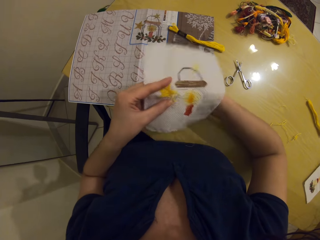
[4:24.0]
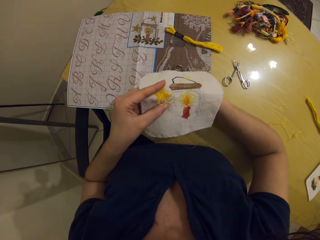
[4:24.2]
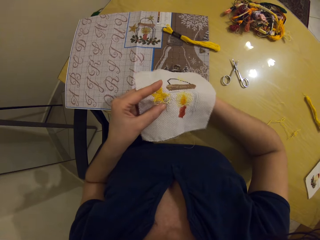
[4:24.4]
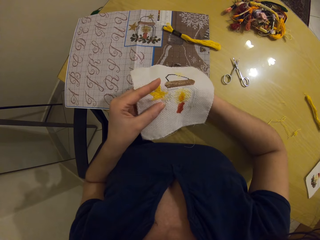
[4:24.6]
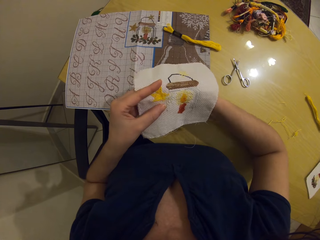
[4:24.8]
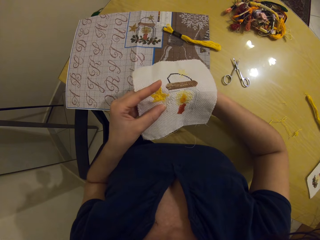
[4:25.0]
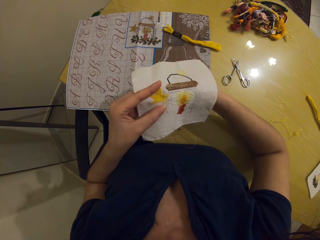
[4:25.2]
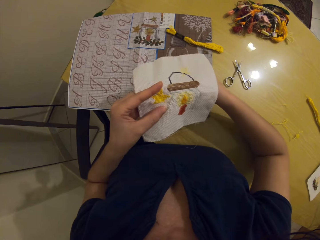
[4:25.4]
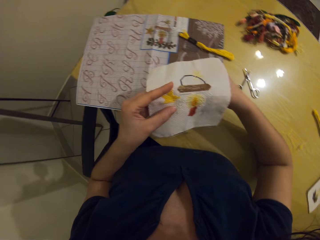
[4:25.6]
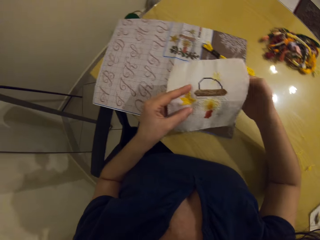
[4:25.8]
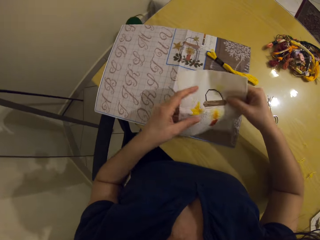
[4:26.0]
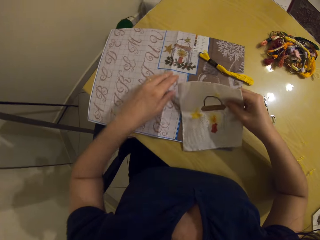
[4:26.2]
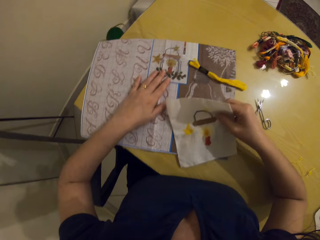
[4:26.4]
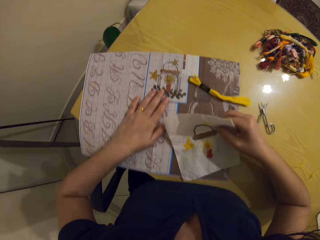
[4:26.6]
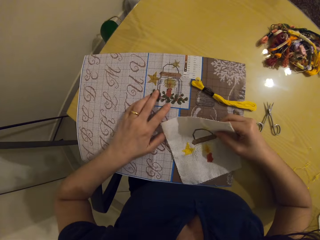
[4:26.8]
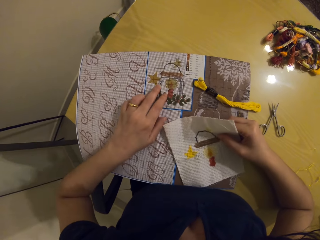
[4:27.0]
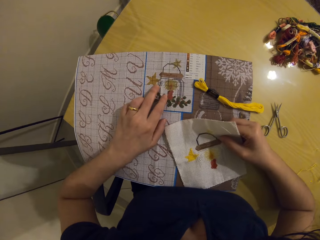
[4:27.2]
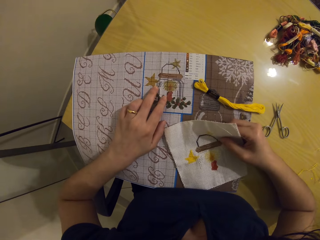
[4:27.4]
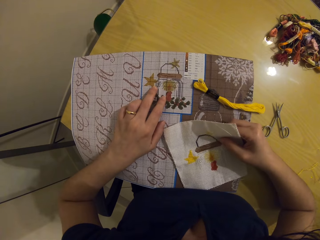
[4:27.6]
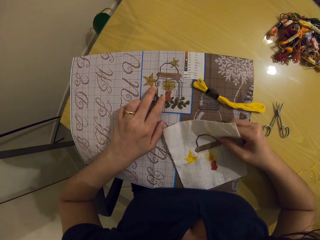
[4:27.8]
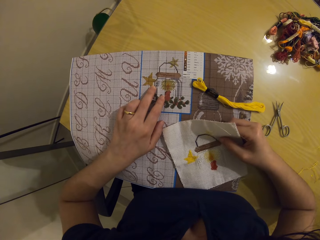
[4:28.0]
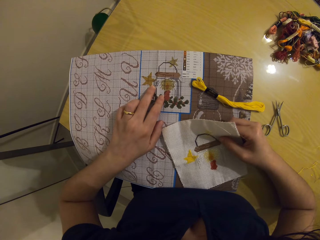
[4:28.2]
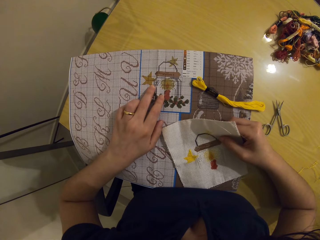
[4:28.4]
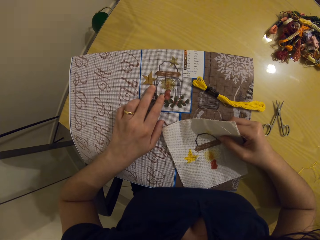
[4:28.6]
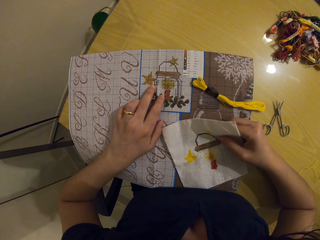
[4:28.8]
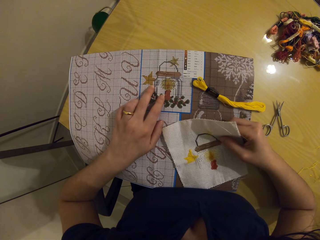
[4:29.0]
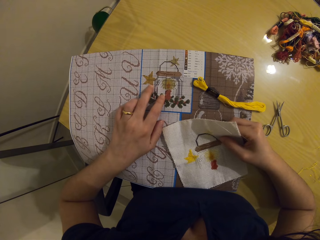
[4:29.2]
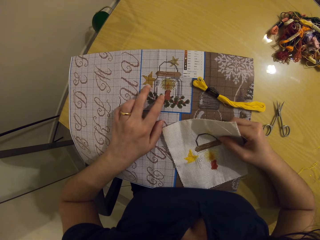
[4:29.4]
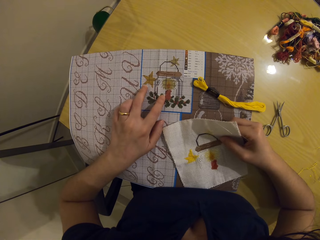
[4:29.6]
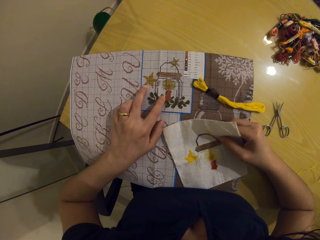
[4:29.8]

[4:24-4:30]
The camera wearer passes the fabric from her left hand to her right hand. She adjusts the embroidery on the table with her left hand. She pulls a paper on the table. She places her left hand on the embroidery on the table. She checks the drawing on the paper.

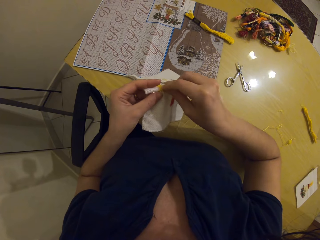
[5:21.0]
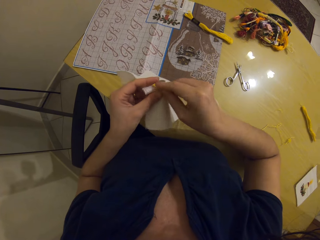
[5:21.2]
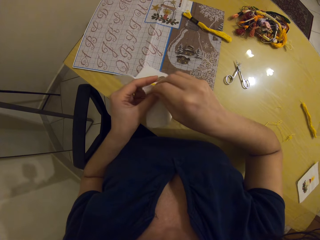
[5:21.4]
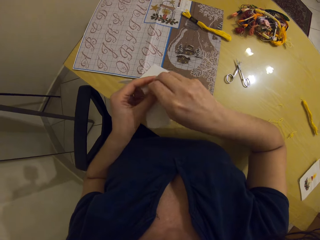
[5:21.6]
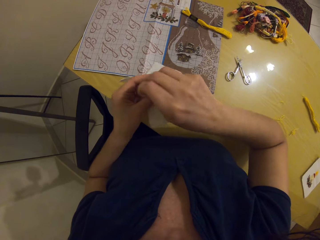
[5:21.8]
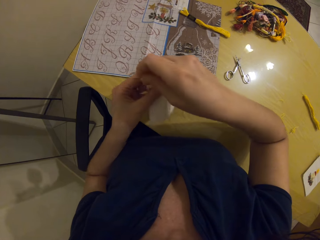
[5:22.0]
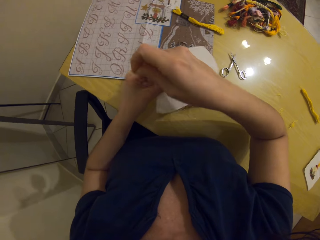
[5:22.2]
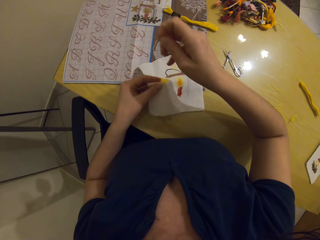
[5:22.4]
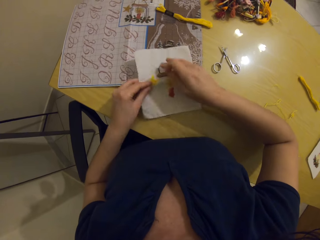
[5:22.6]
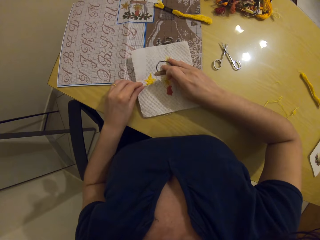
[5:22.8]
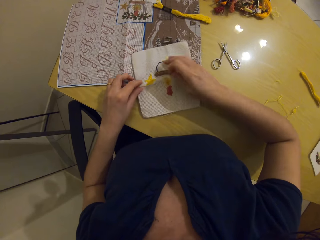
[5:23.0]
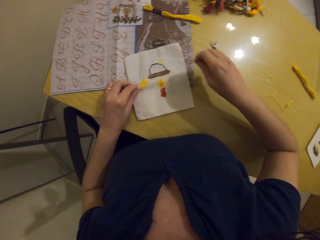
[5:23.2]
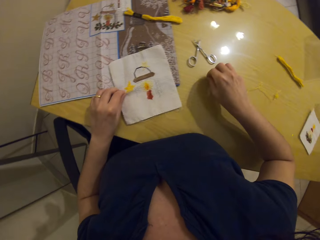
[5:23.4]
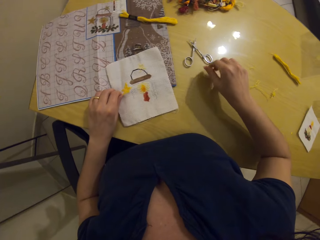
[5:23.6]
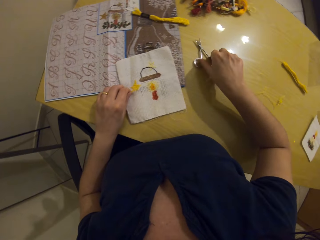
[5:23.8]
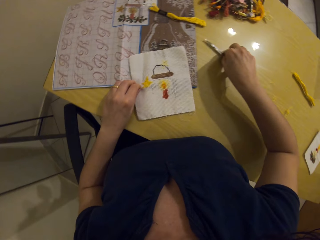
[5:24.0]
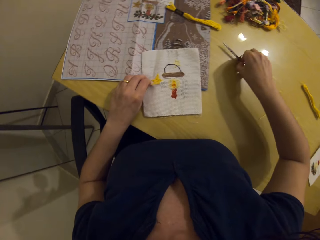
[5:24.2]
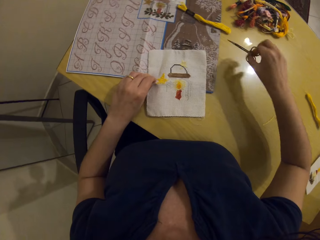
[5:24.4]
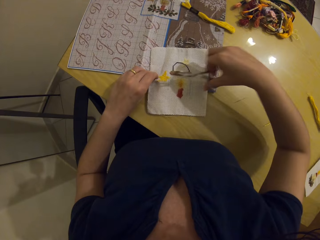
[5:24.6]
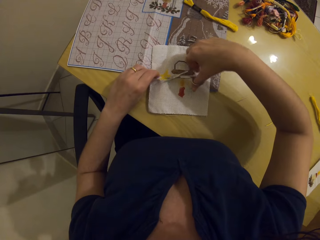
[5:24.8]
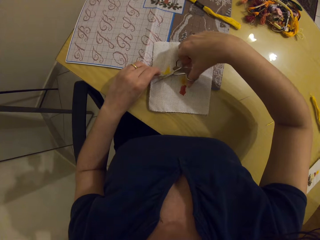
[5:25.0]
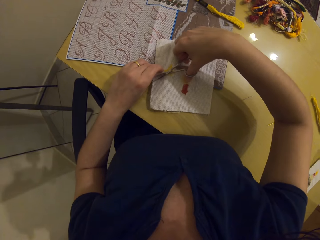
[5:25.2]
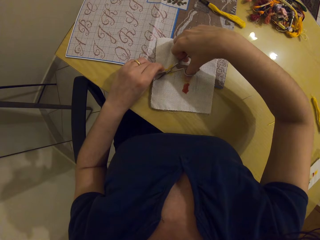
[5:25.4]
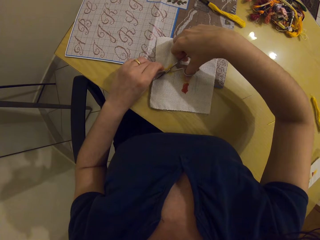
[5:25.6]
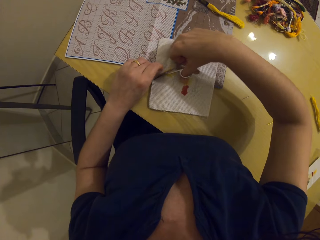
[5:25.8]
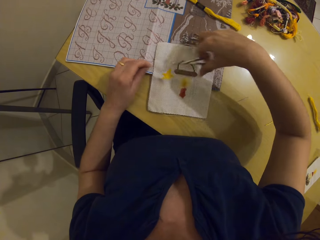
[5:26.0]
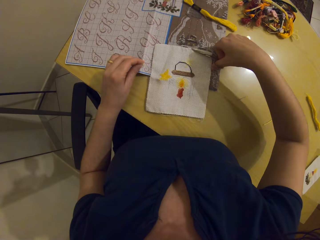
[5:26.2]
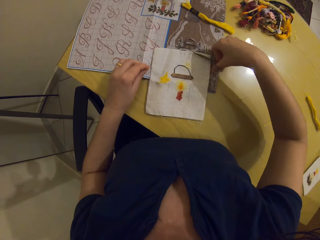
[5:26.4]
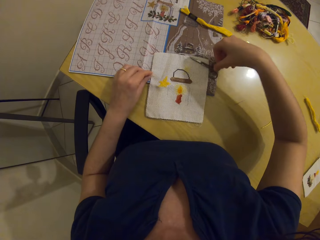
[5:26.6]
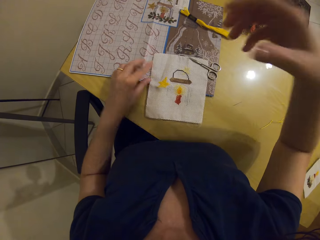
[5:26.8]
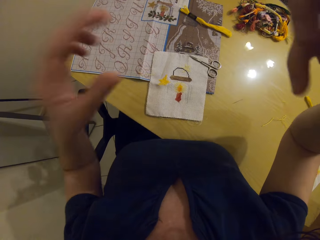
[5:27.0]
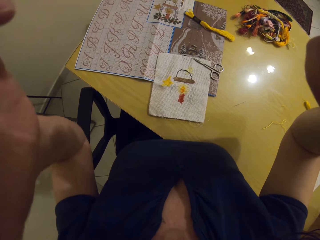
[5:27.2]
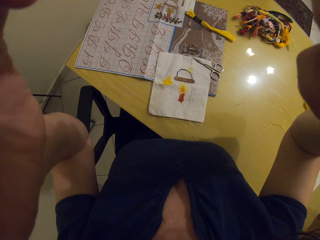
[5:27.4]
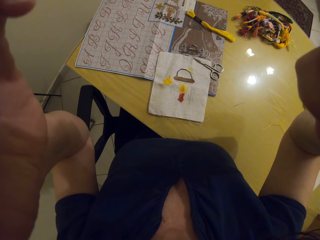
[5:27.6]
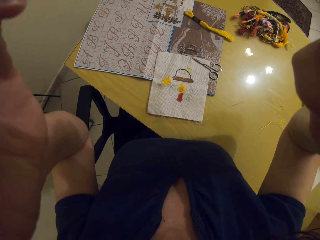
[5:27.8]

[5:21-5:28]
The camera wearer drops the piece of cloth in her left hand on the table. She drops the thread in her right hand on the table. She holds the thread with her left hand. She picks up a pair of scissors on the table with her right hand. She cuts the thread in her left hand with the scissors in her right hand. She drops the pair of scissors in her right hand on the table. She drops the thread in her left hand on the material on the table. She adjusts her camera with both hands.
